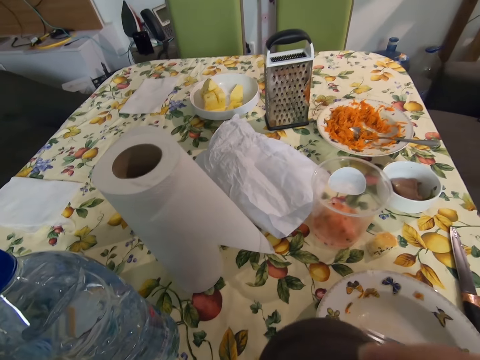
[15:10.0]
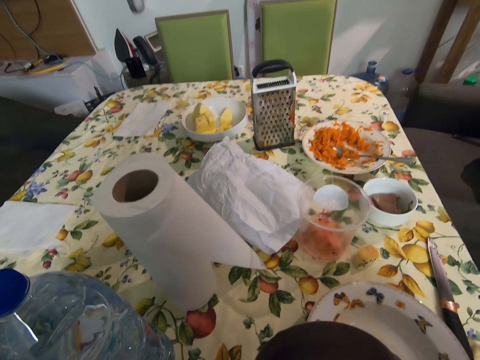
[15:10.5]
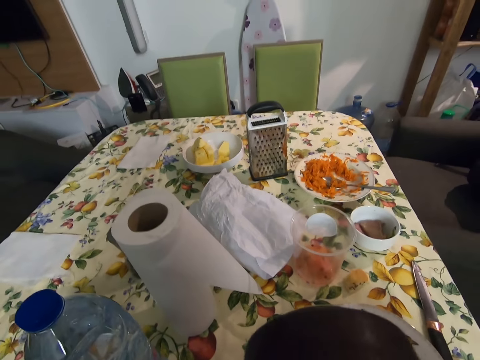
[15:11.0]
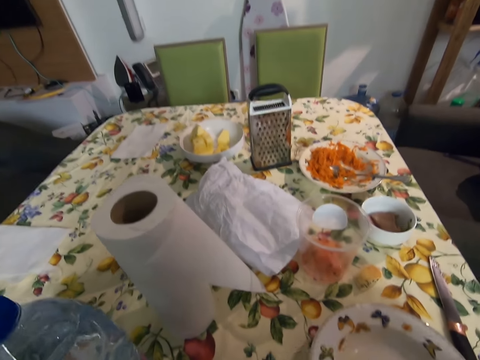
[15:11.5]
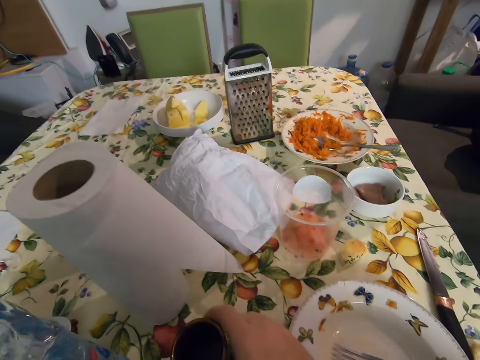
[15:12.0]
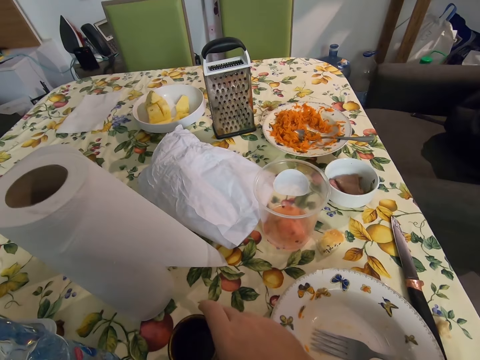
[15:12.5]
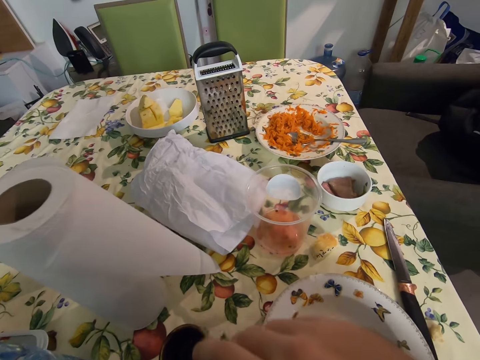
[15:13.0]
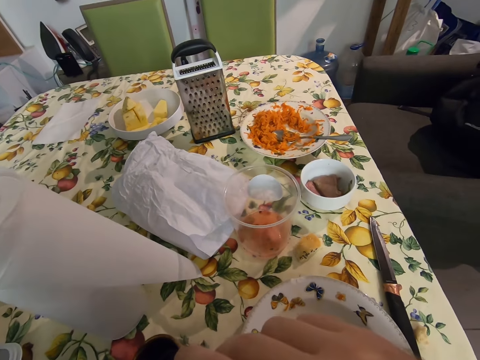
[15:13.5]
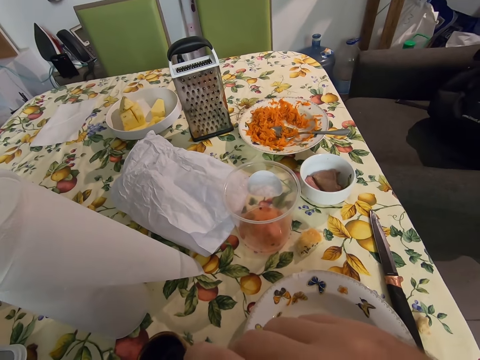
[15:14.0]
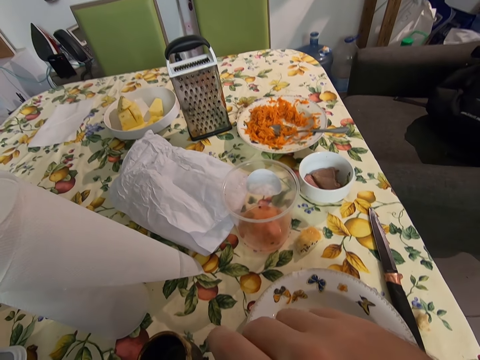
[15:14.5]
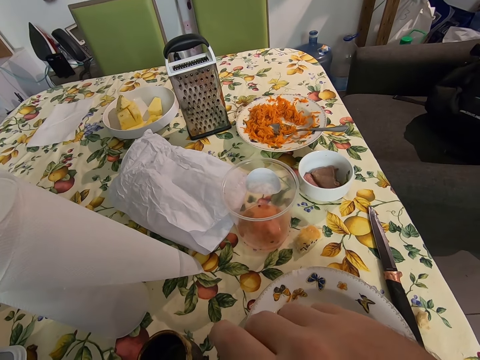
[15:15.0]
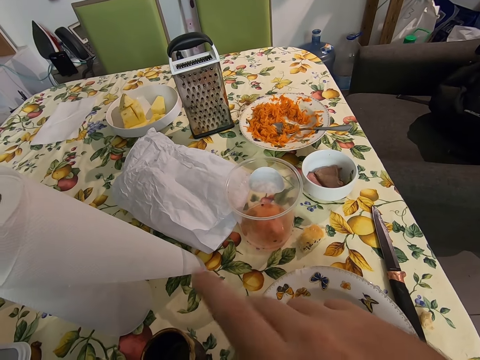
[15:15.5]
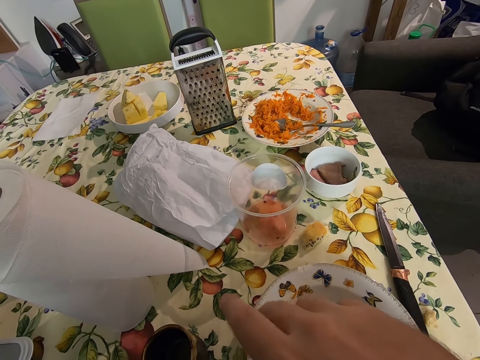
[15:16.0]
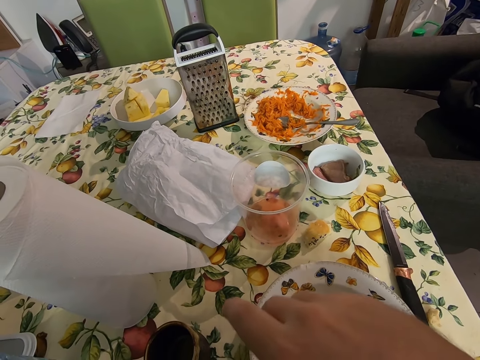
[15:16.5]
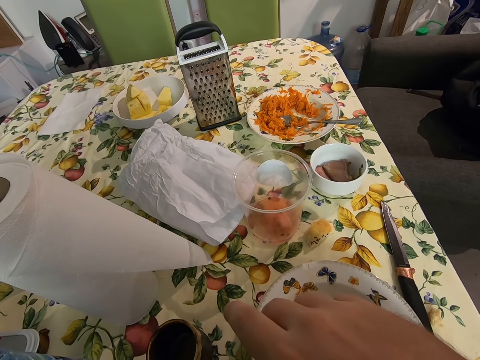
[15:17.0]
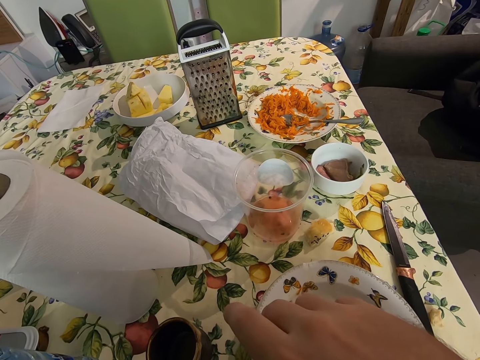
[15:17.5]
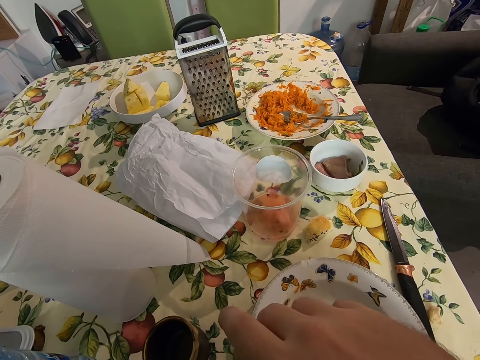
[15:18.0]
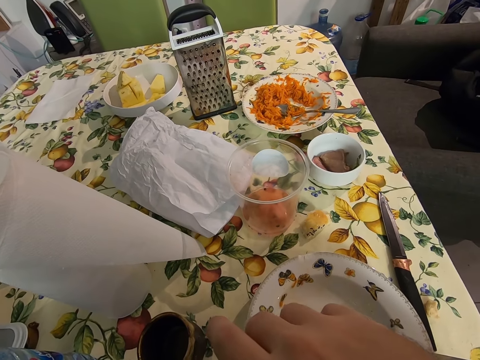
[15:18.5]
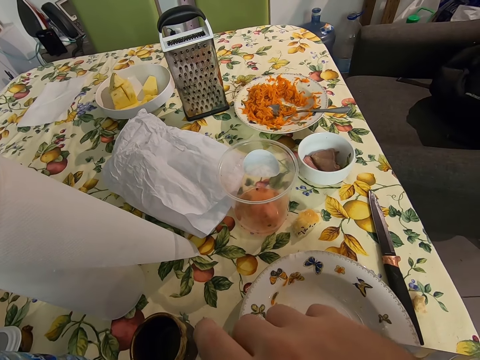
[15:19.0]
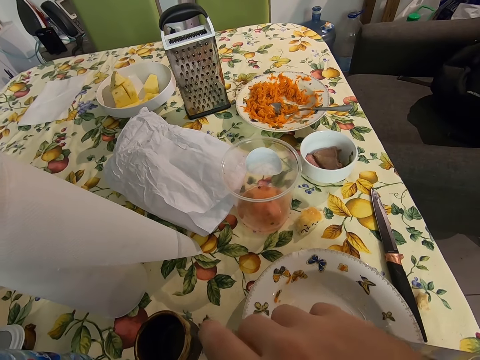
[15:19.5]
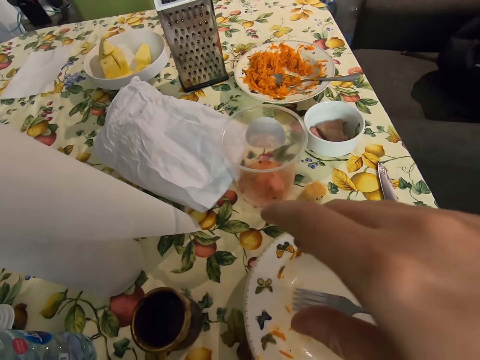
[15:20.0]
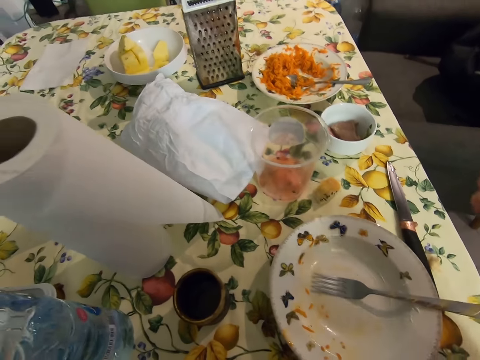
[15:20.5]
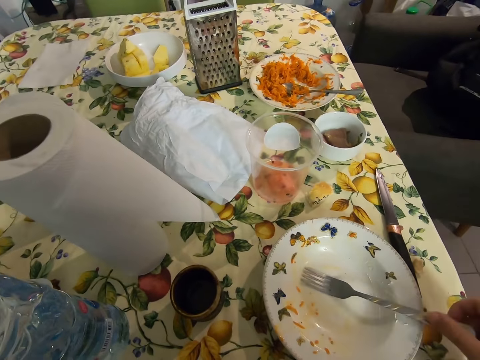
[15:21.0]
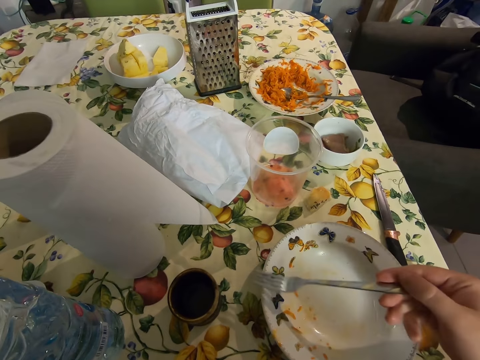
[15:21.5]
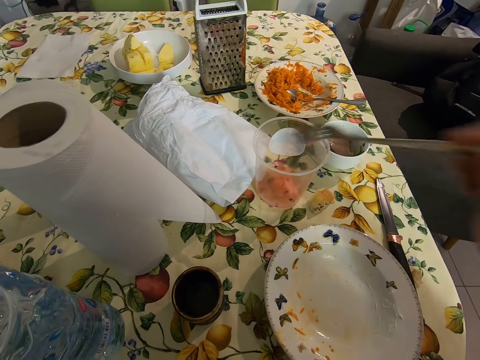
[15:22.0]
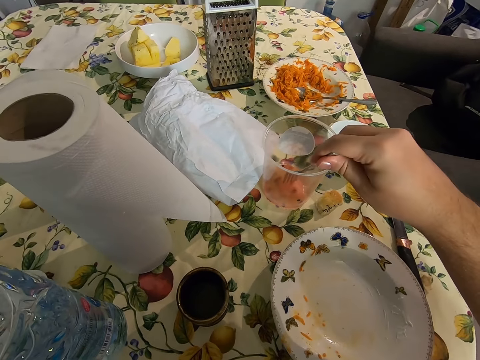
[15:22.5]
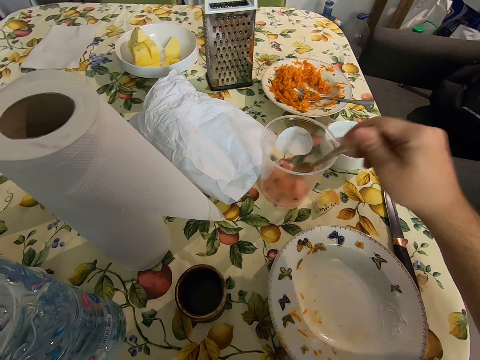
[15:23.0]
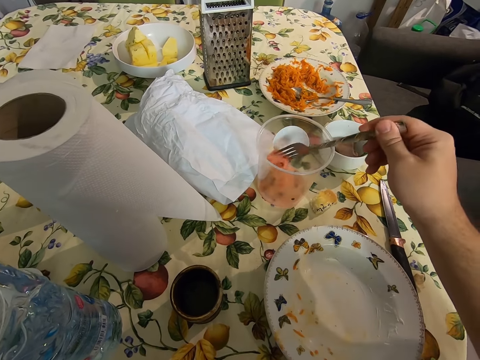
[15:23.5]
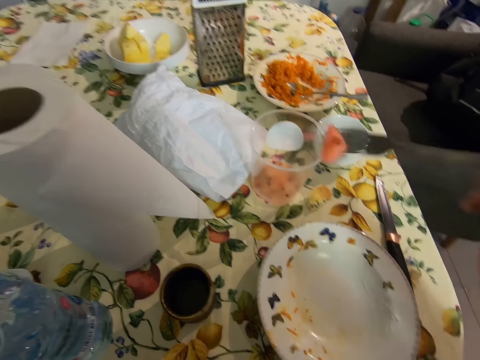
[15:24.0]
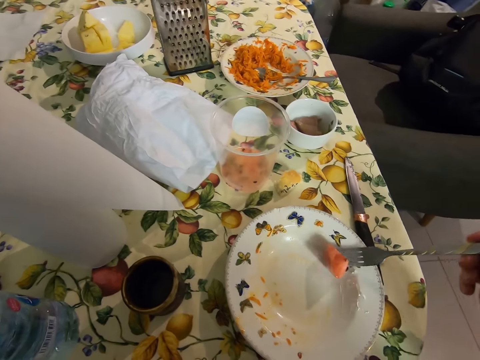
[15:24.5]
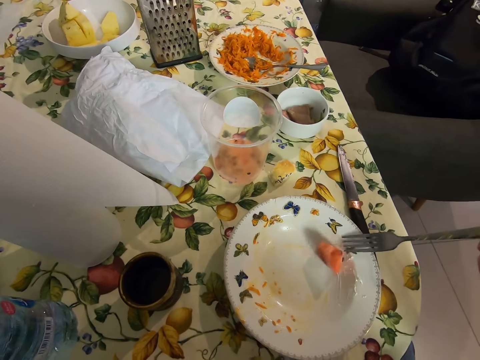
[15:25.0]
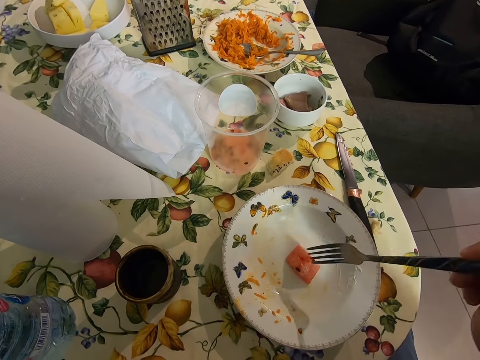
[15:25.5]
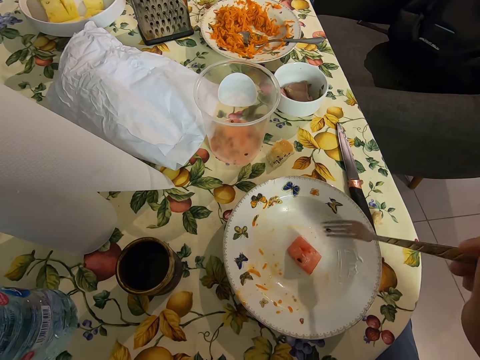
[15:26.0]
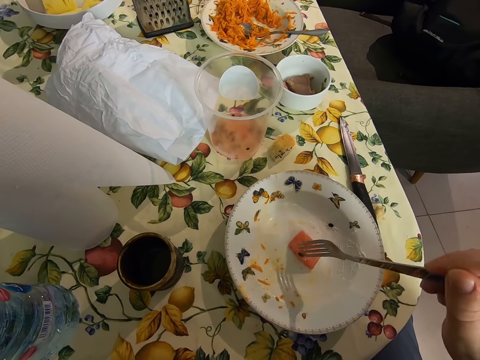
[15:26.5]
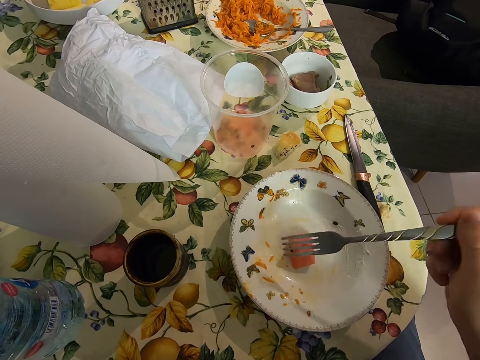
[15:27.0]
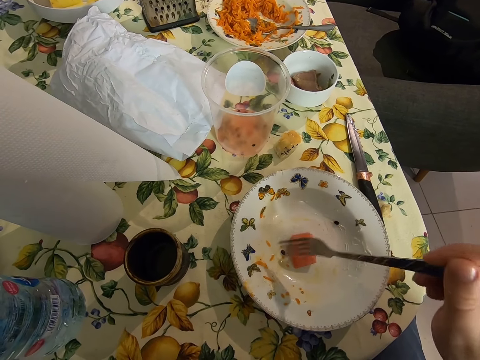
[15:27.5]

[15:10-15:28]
The camera wearer drinks water. They put the cup on the table. They put the cup on the table again. They pick the fork from the plate. They pick a fruit from the tumbler with the fork, put the fruit on the plate, and remove seeds from the fruit.

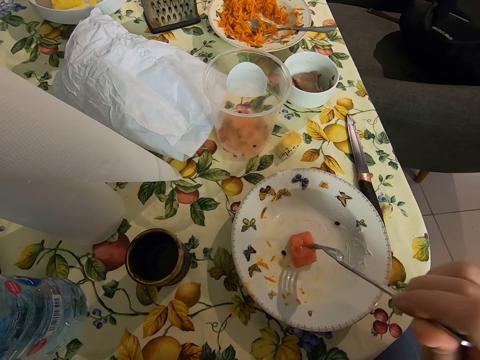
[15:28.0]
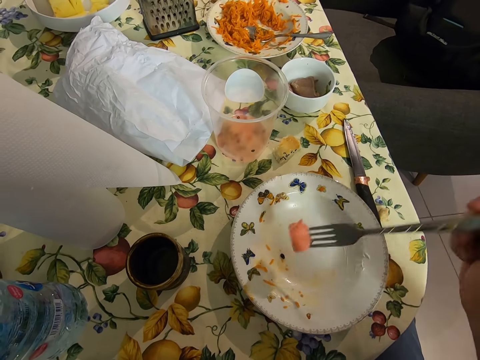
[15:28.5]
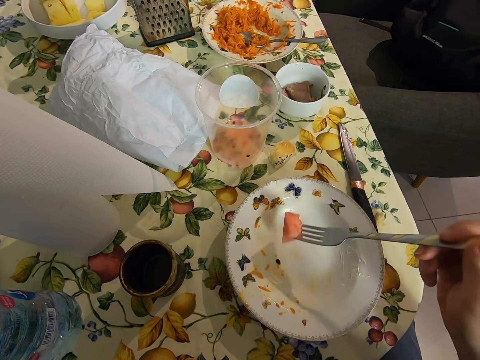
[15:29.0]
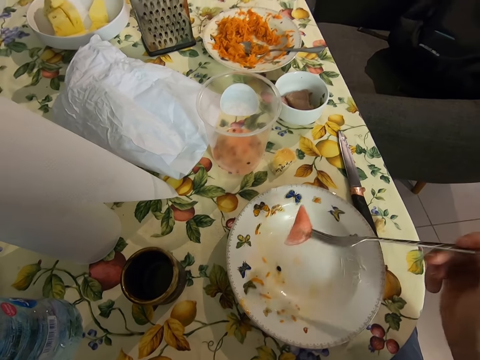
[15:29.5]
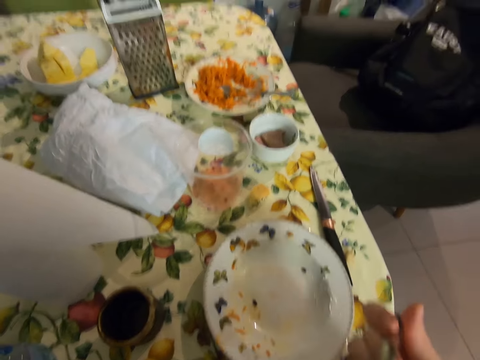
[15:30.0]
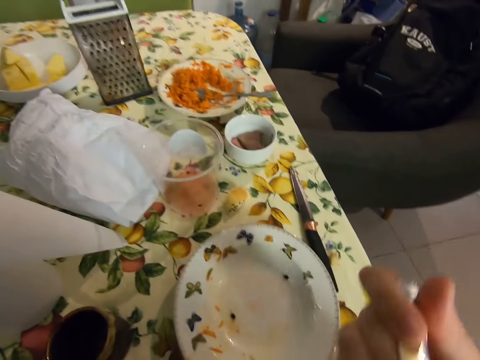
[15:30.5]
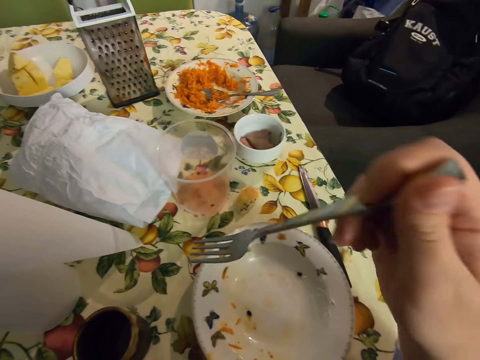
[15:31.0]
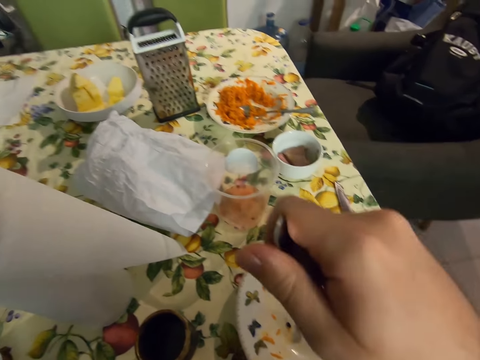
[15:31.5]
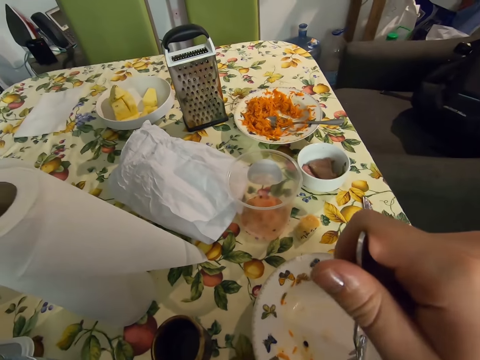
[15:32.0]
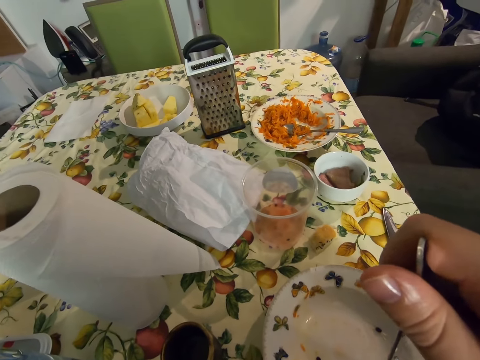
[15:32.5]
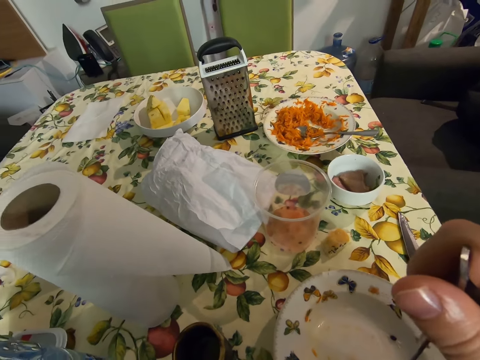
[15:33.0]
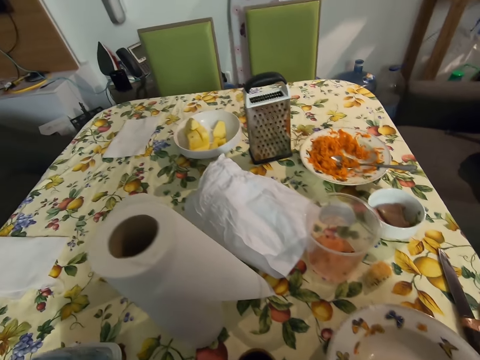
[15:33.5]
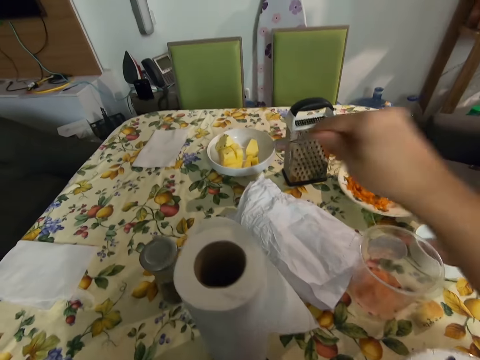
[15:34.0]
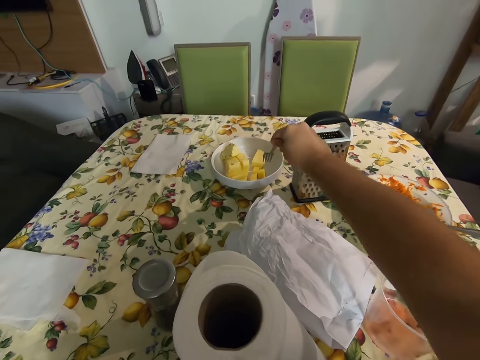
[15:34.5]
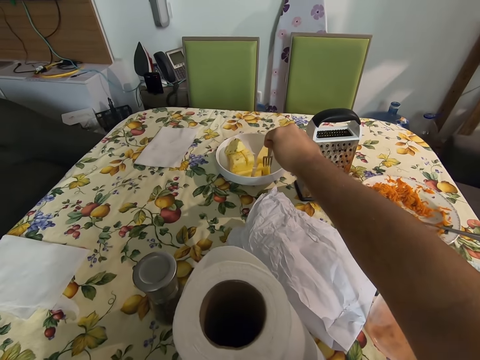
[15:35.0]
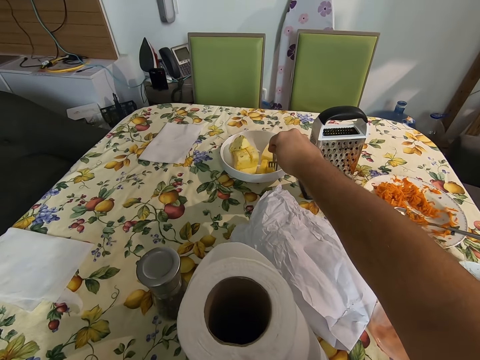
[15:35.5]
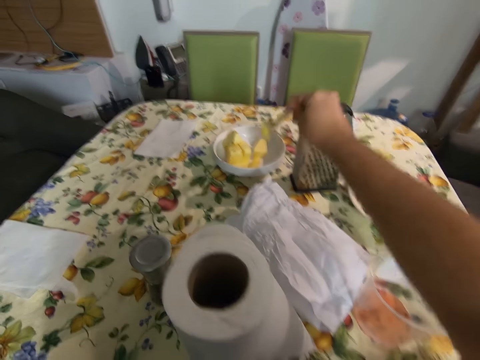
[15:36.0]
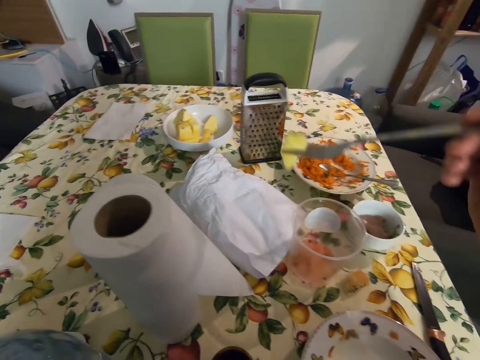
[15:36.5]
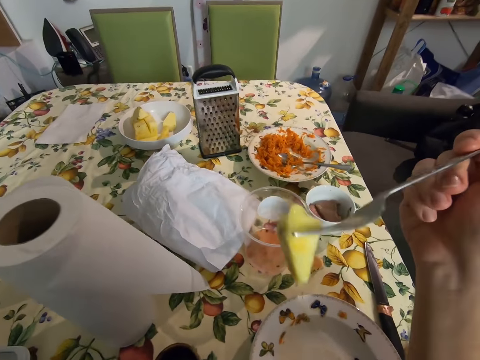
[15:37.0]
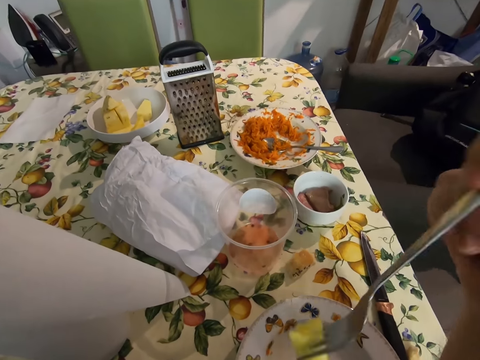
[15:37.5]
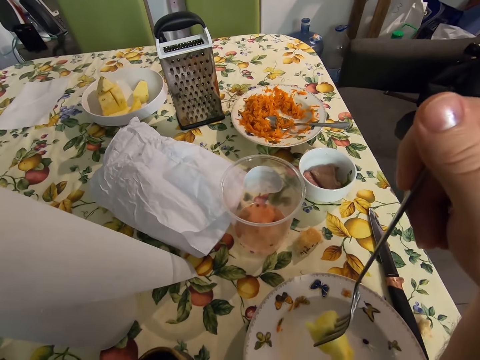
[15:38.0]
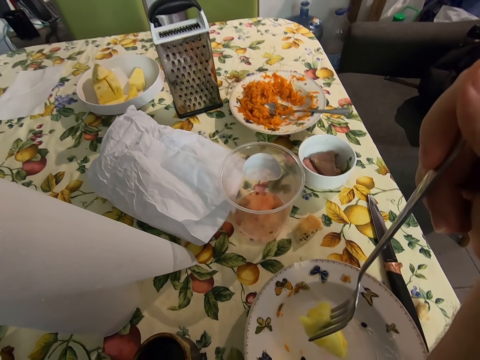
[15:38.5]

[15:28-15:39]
The camera wearer takes the fruit from the plate and eats the fruit. They pick a fruit from the bowl with the fork.
